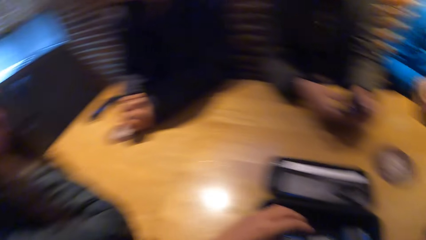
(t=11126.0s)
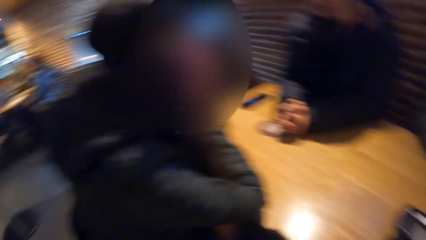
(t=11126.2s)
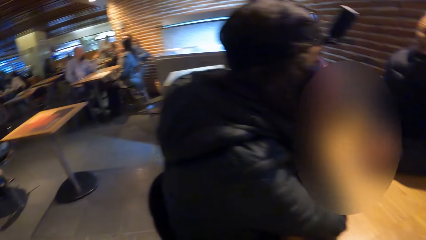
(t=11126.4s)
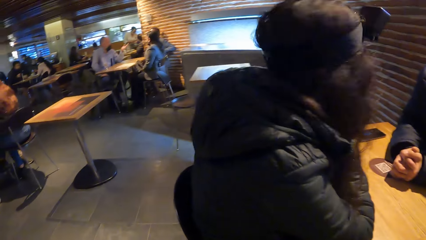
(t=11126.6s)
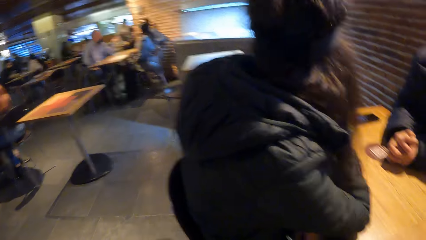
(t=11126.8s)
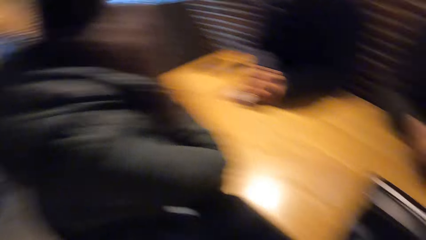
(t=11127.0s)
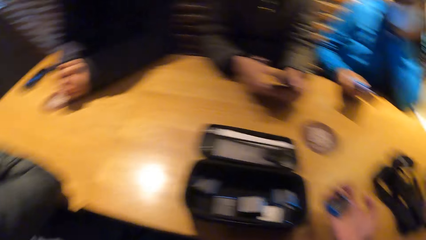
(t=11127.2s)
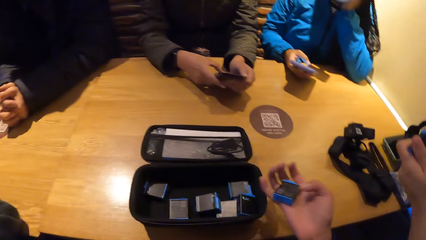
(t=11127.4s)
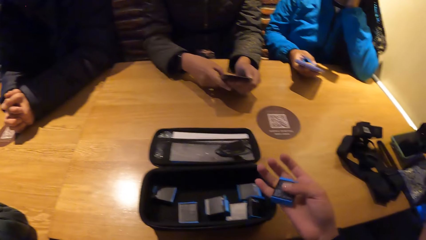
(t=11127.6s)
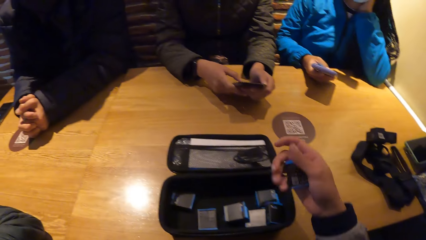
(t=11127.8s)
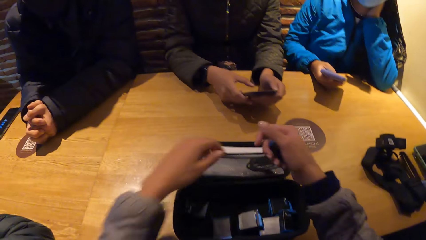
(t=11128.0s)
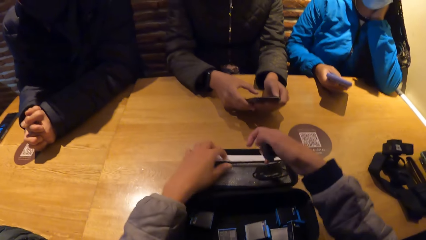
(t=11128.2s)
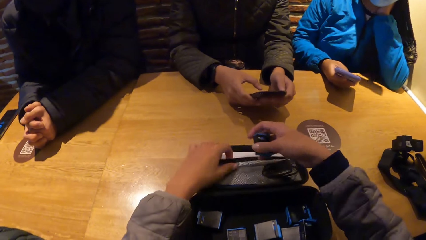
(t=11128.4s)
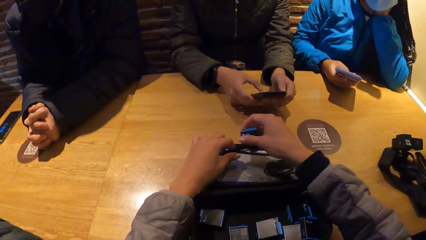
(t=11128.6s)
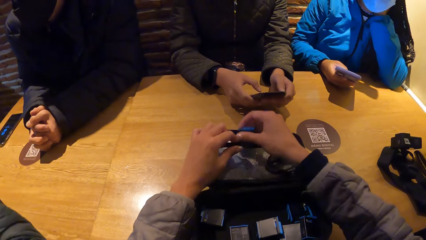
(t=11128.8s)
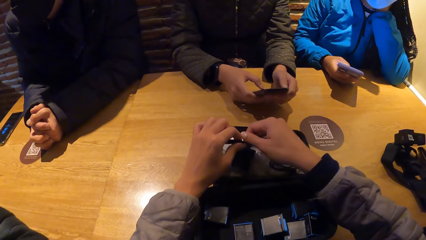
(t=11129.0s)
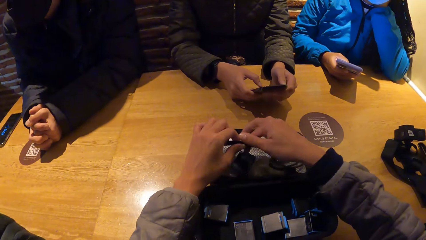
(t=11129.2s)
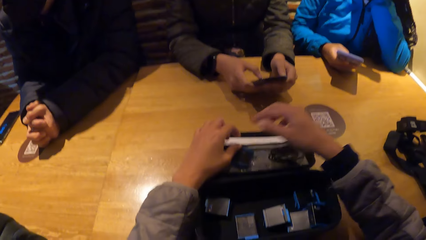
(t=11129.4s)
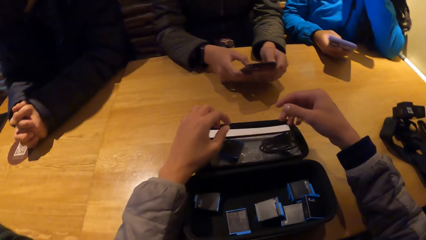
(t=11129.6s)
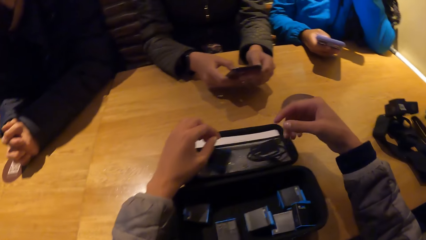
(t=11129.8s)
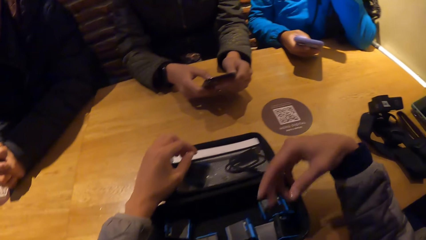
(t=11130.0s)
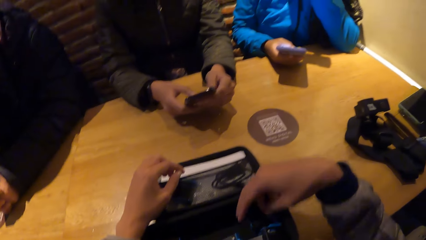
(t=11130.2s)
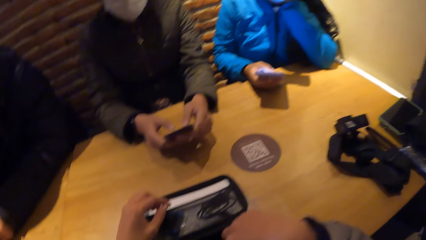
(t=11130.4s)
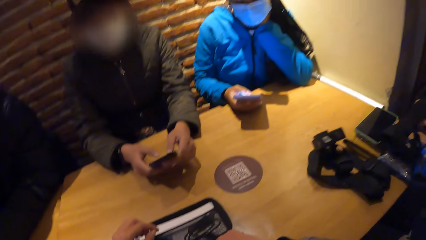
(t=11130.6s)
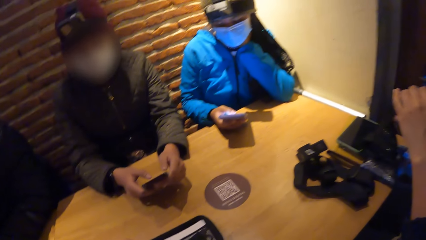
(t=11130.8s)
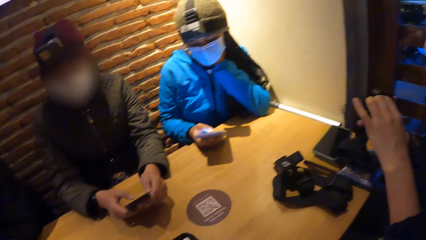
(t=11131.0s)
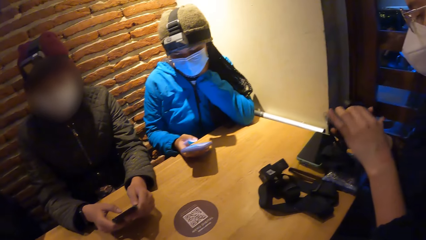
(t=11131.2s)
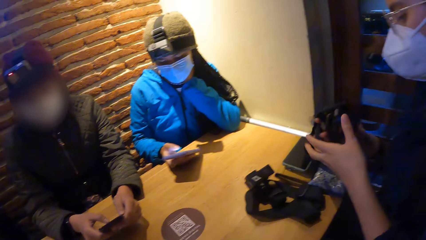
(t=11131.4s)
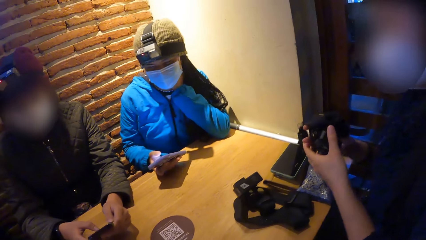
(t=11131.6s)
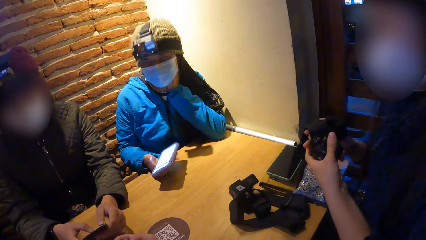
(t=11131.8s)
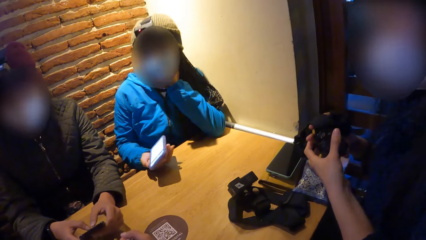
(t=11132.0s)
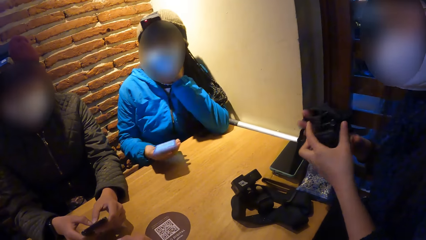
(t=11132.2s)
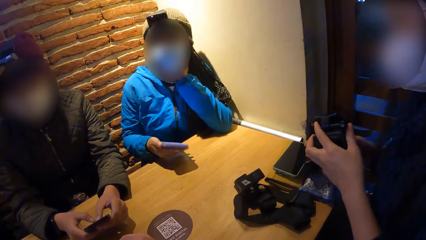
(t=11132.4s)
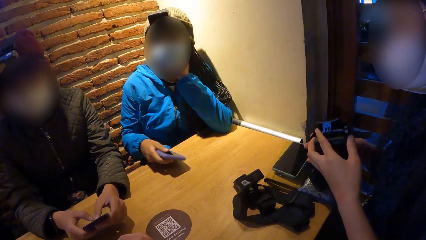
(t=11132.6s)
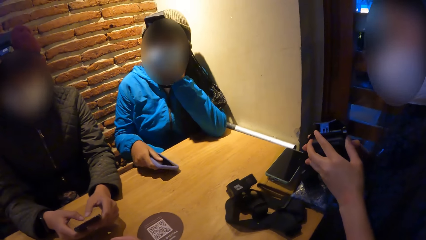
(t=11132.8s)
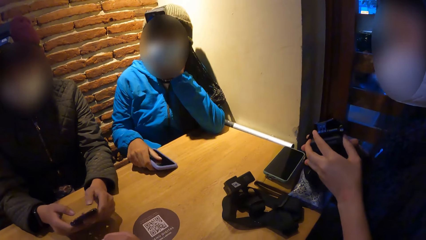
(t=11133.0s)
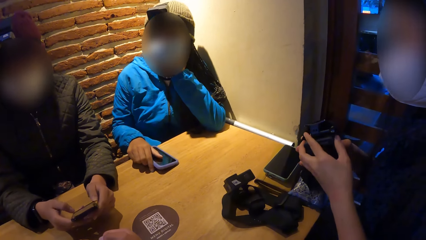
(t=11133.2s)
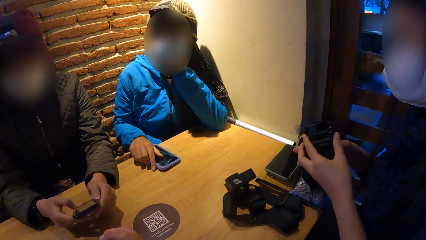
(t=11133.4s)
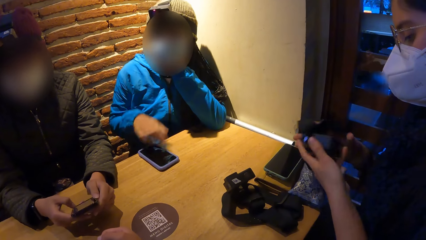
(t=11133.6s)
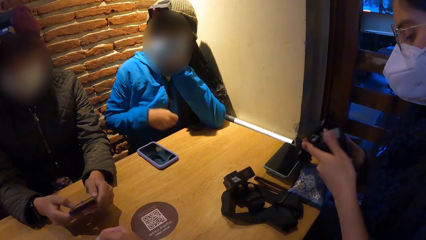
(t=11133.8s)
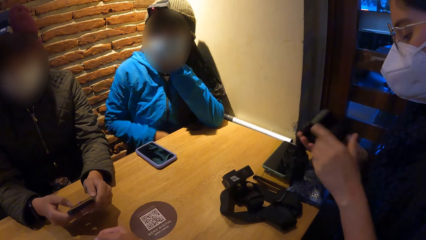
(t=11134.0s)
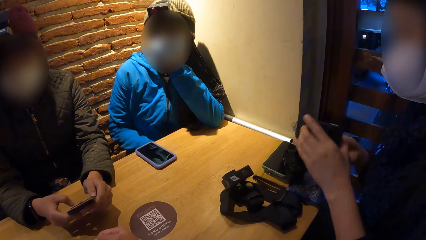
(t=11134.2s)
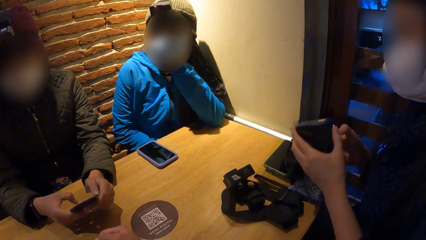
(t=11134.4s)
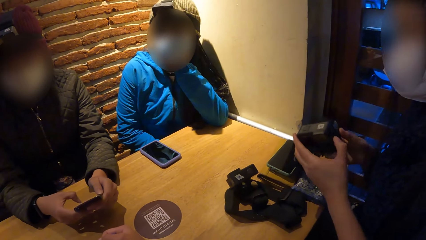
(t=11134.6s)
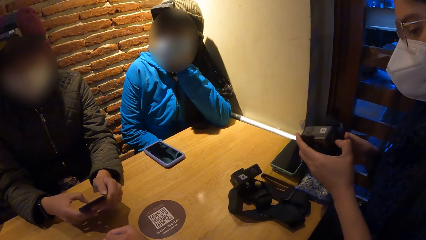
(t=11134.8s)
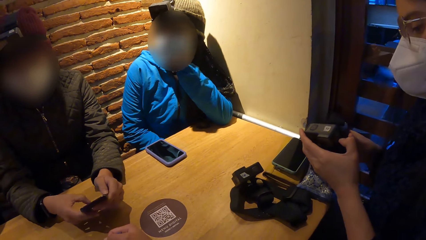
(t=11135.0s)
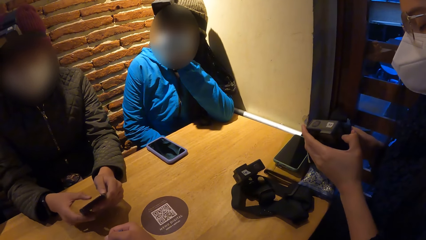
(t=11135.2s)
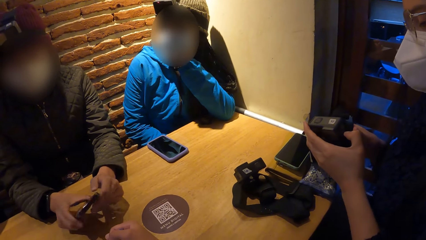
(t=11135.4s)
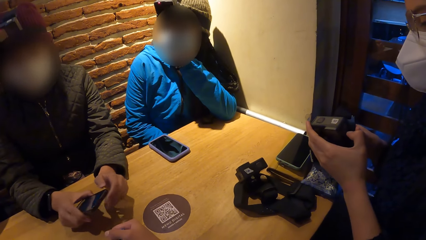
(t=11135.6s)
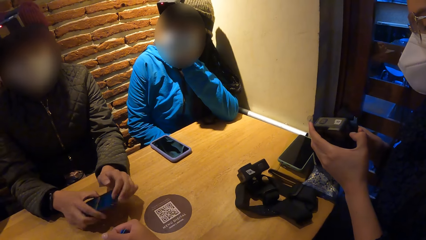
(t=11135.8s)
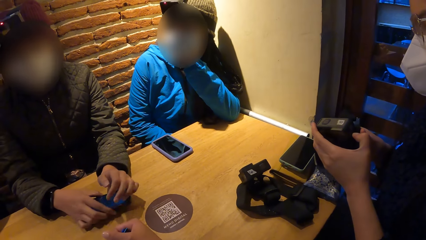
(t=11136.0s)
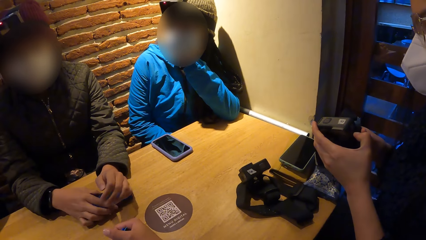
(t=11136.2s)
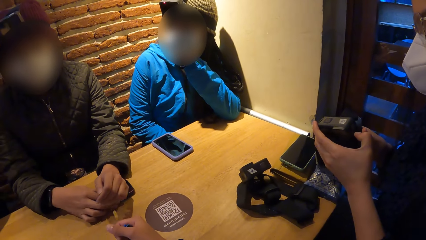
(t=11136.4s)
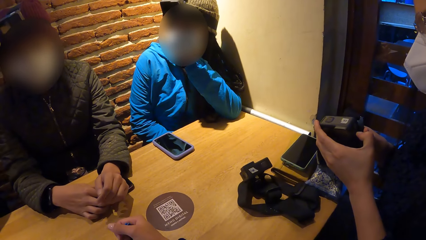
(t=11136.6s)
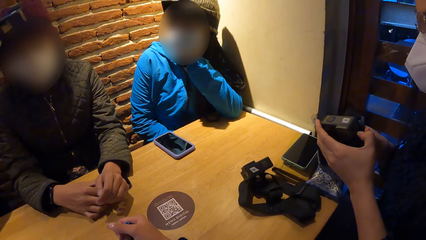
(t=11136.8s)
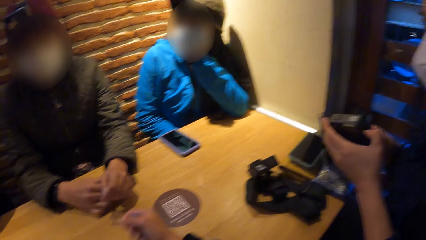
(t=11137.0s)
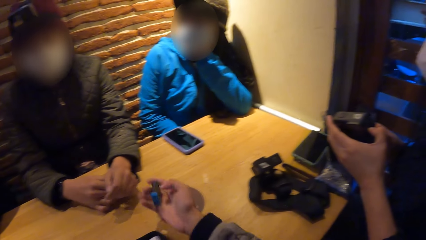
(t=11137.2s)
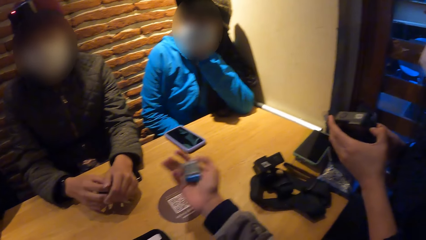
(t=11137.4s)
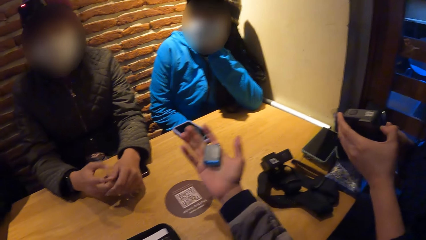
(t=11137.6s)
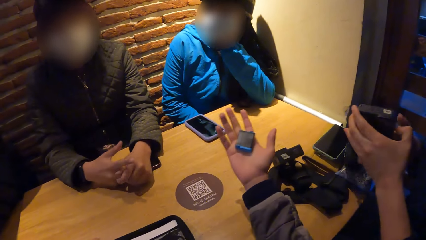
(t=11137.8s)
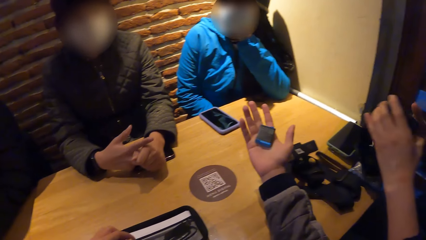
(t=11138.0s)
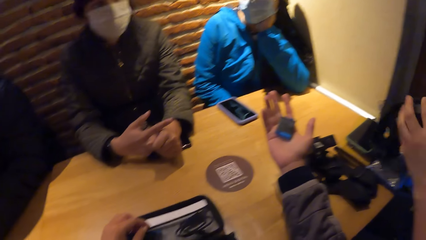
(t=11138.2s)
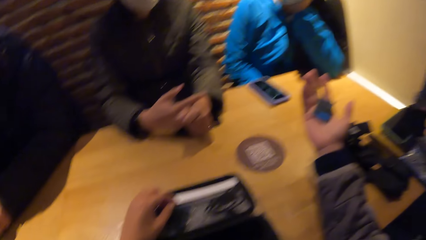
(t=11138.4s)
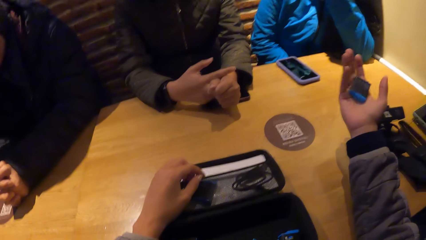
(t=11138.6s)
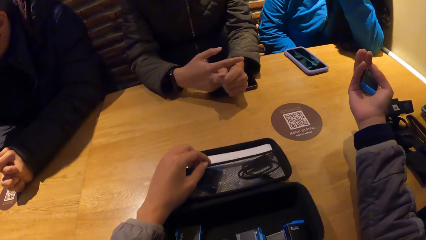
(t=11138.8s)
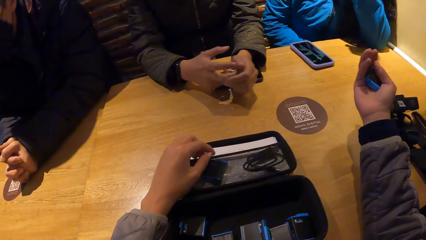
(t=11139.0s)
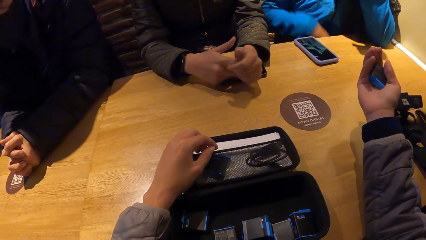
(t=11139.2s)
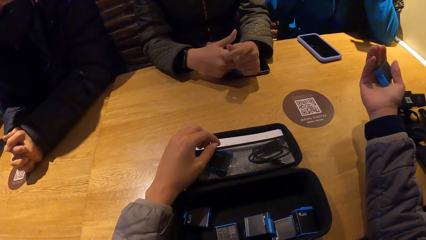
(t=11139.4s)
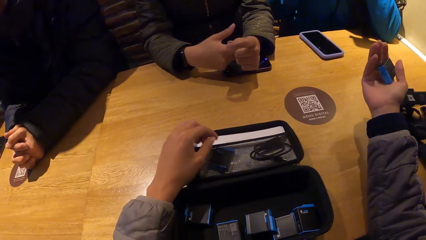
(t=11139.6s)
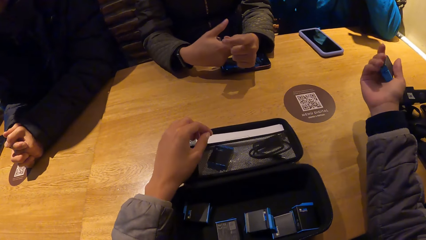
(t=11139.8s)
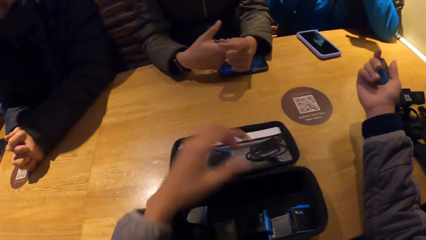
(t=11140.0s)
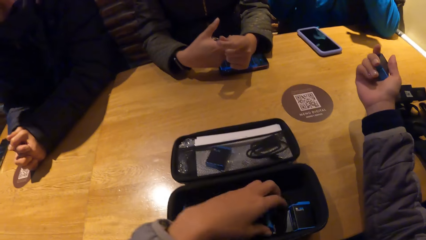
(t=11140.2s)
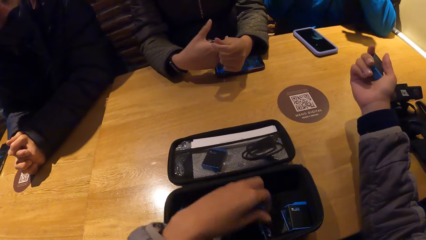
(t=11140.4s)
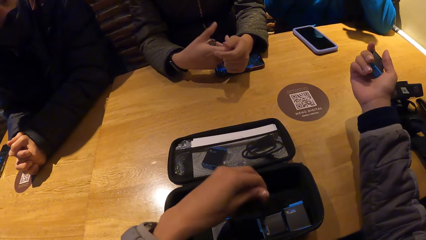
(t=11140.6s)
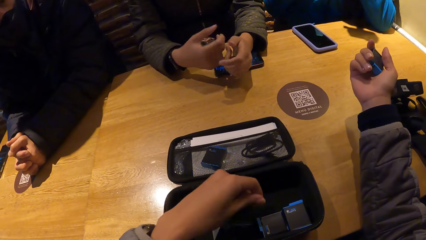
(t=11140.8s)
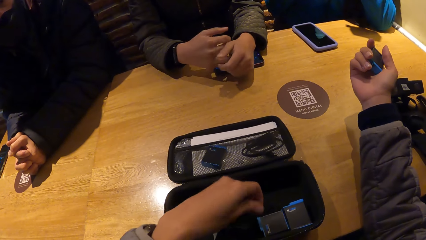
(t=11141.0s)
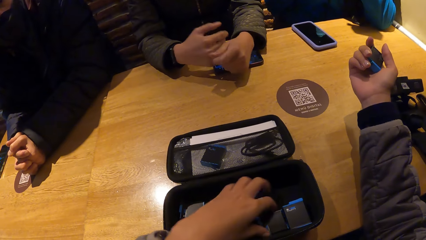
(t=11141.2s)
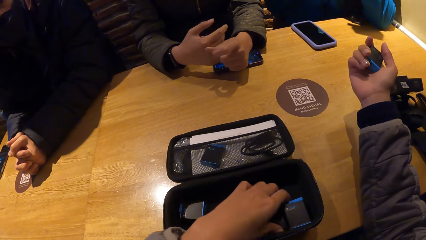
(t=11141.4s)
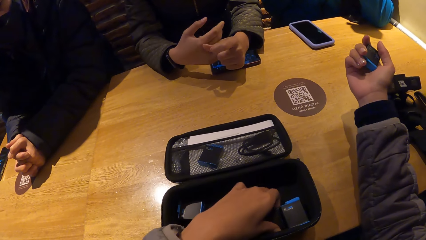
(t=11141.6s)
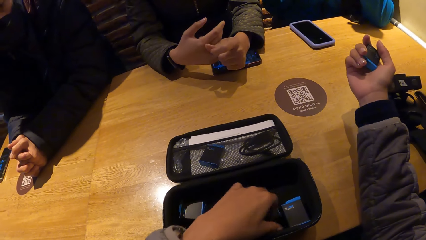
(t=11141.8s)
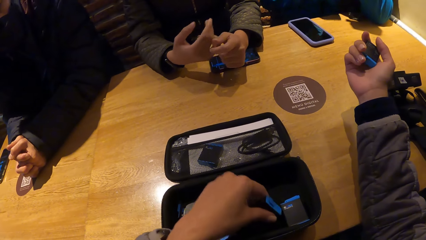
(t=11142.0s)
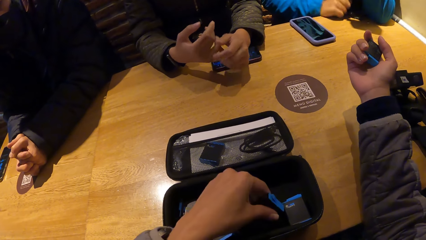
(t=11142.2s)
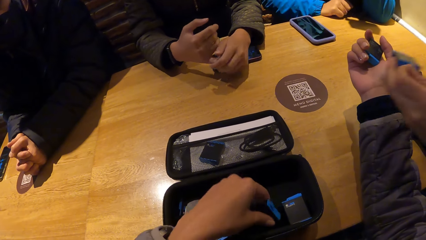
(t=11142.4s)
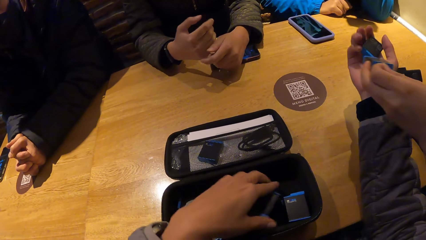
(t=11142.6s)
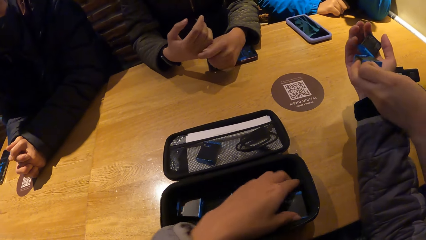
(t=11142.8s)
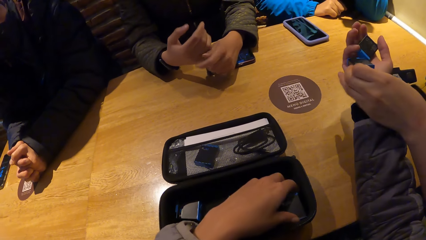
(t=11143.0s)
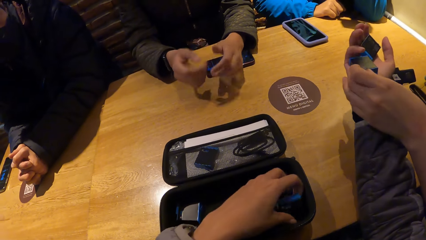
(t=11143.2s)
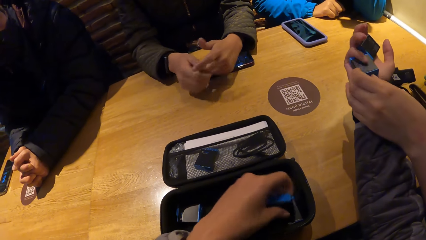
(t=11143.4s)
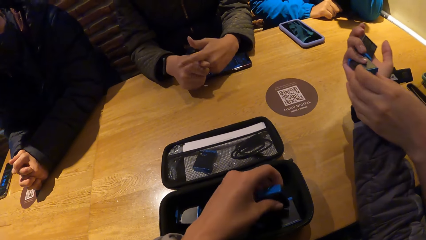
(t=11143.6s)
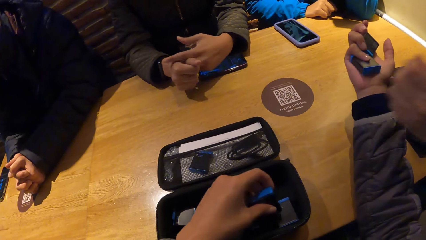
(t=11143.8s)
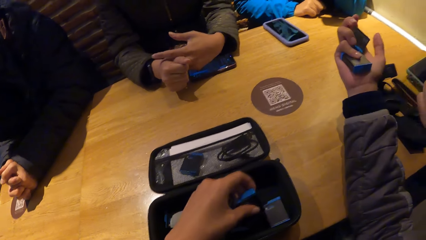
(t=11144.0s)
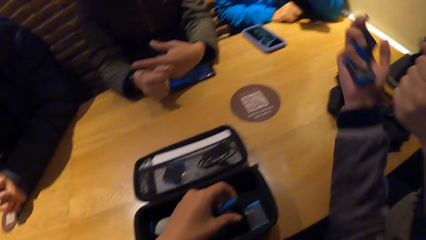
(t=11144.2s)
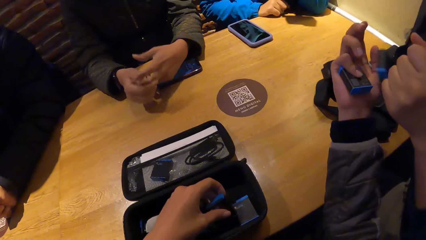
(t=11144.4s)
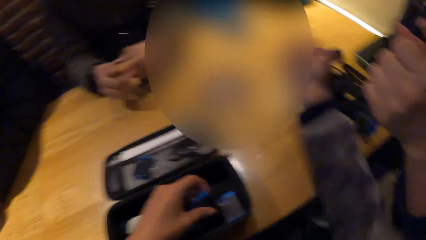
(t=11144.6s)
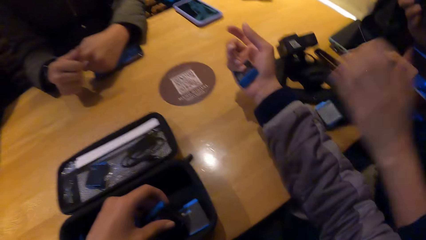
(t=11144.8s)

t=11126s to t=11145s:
The camera wearer looks on the other side. A woman operates the phone with her right hand. The camera wearer holds the battery. She drops the battery in her right hand in the camera box on the table. Another woman closes the battery compartment of the camera in her right hand with her left hand. The camera wearer looks at the second woman. The first woman drops the phone in her right hand on the table. The second woman checks the camera in her hands. A third woman passes the phone from her left hand to her right hand and drops the phone in her right hand on the table. The first woman lifts her hand. The camera wearer picks a battery from the camera box on the table with her left hand. She drops the battery in the camera box on the table with her left hand. She picks a battery from the camera box on the table with her left hand. She drops the battery in the camera box on the table with her left hand. The second woman drops a battery on the camera wearer's right hand with her left hand. The camera wearer picks a battery from the camera box on the table with her left hand.
